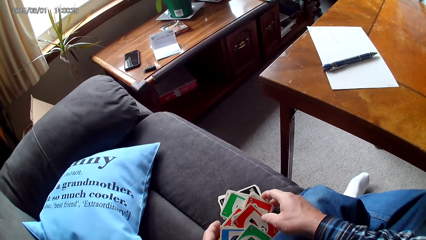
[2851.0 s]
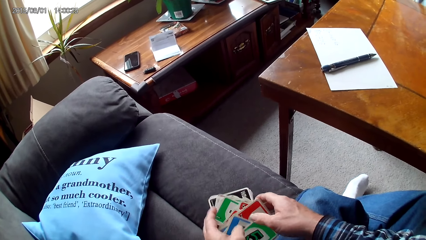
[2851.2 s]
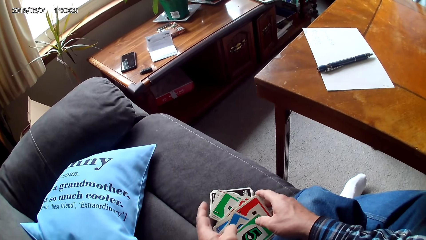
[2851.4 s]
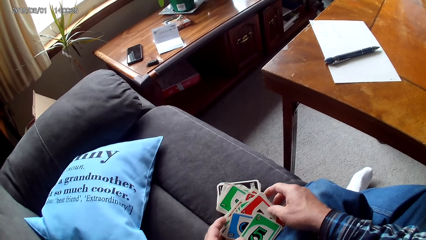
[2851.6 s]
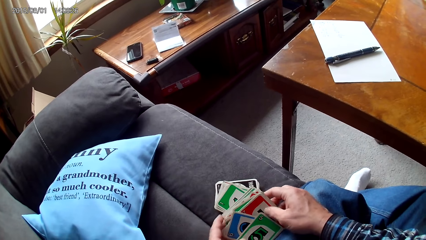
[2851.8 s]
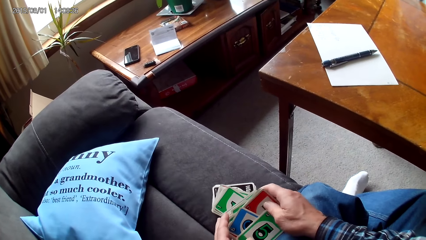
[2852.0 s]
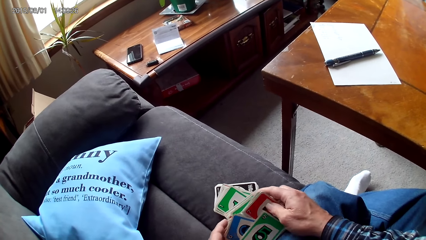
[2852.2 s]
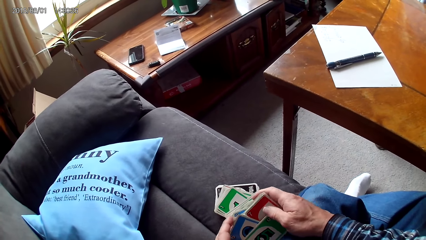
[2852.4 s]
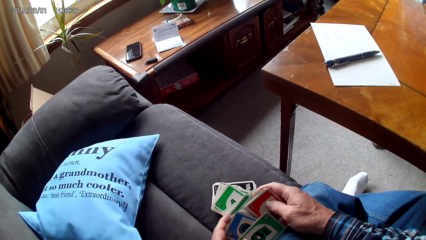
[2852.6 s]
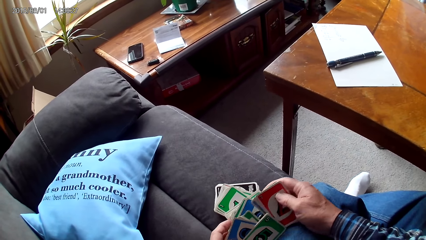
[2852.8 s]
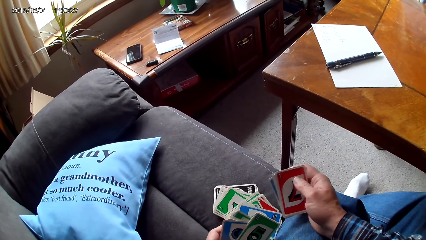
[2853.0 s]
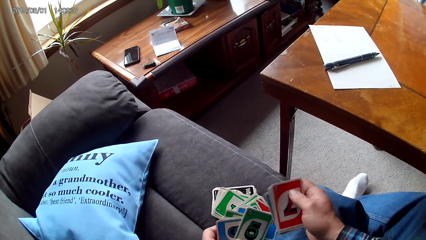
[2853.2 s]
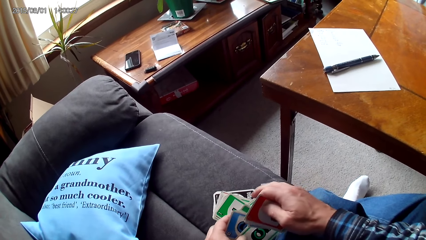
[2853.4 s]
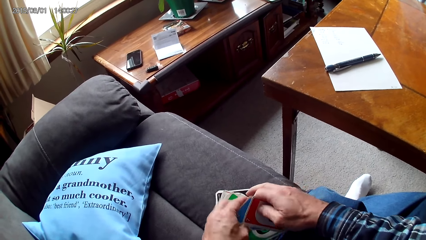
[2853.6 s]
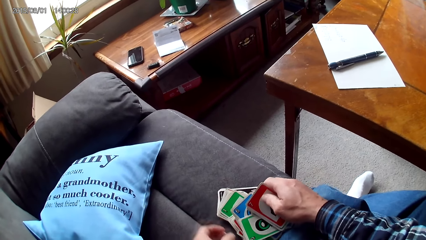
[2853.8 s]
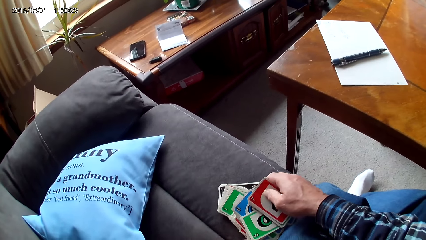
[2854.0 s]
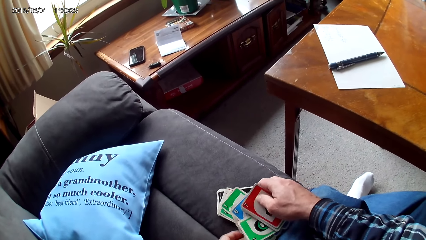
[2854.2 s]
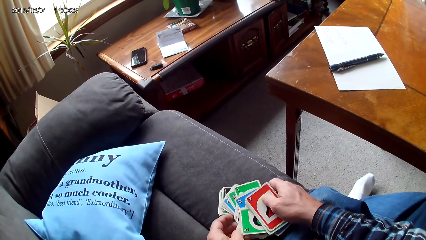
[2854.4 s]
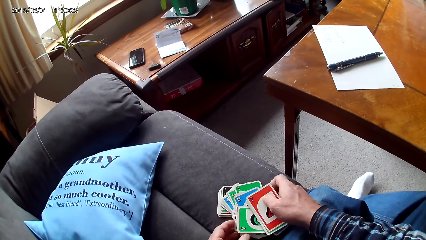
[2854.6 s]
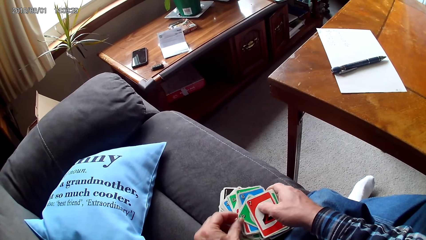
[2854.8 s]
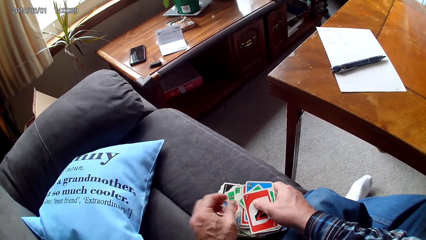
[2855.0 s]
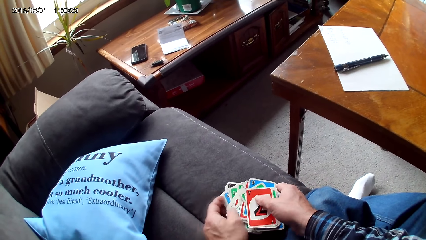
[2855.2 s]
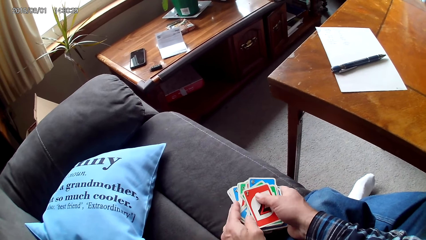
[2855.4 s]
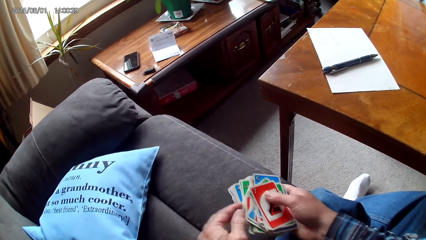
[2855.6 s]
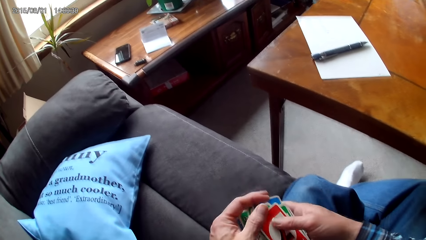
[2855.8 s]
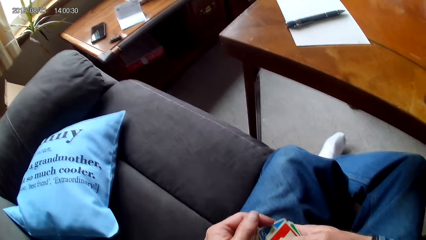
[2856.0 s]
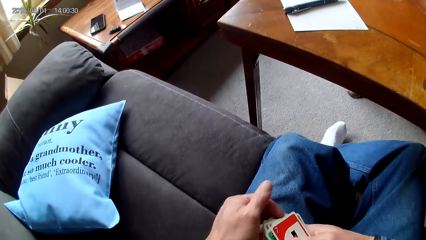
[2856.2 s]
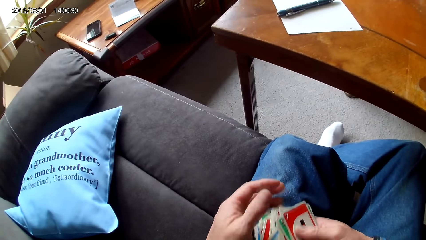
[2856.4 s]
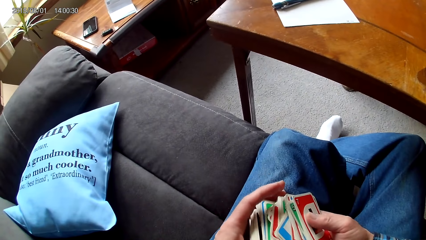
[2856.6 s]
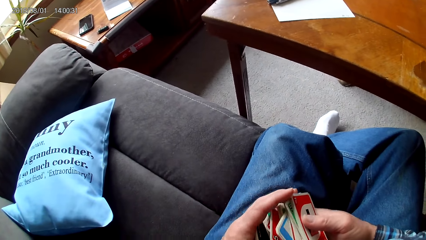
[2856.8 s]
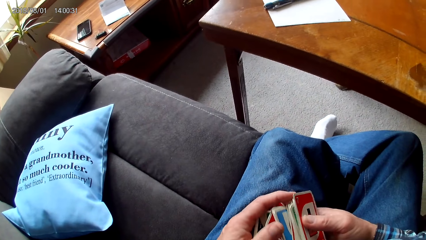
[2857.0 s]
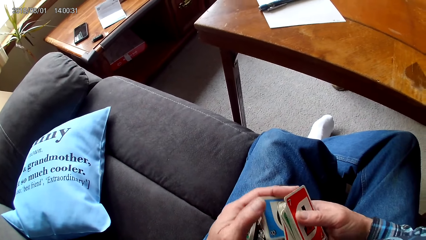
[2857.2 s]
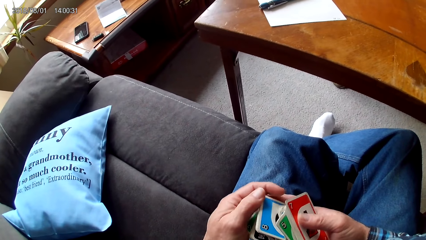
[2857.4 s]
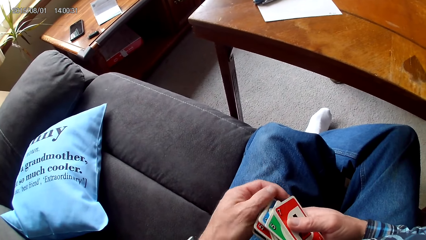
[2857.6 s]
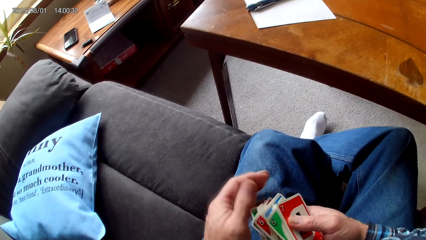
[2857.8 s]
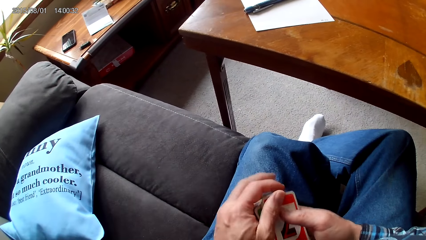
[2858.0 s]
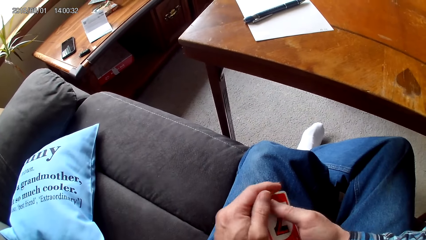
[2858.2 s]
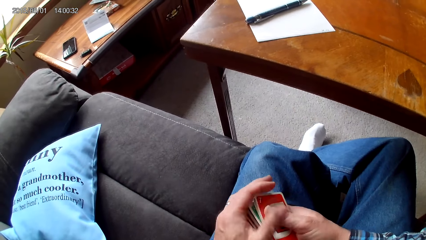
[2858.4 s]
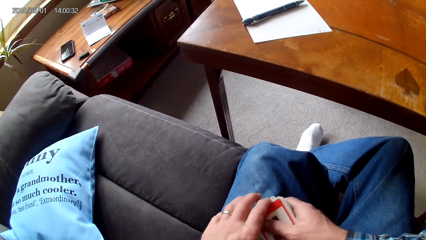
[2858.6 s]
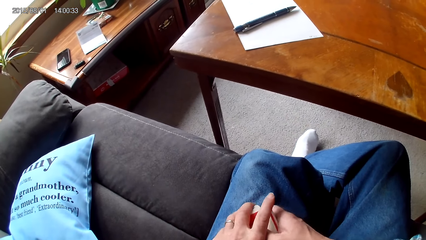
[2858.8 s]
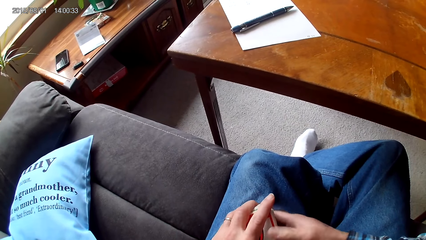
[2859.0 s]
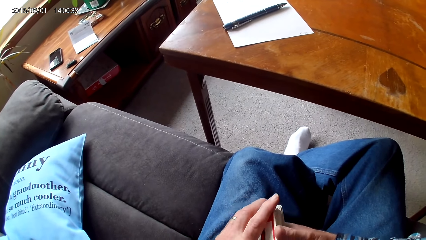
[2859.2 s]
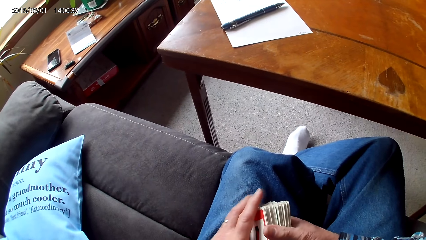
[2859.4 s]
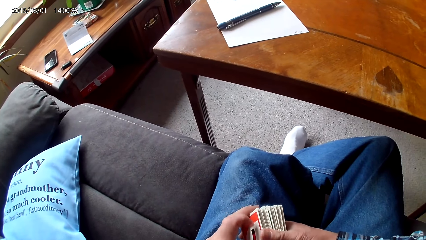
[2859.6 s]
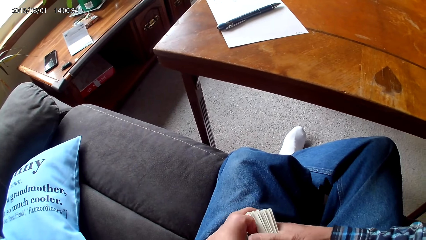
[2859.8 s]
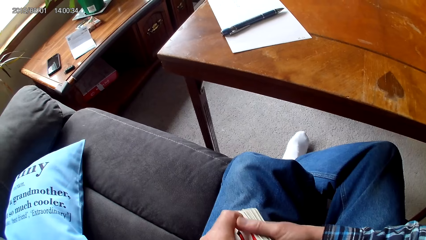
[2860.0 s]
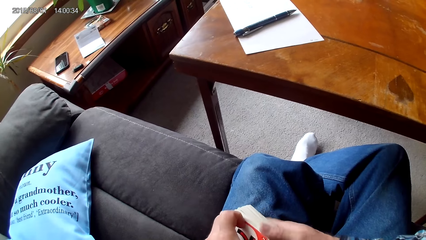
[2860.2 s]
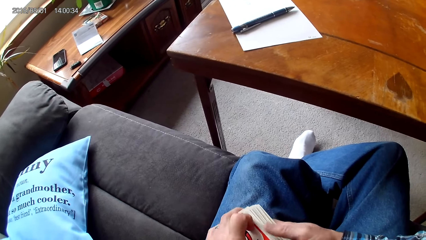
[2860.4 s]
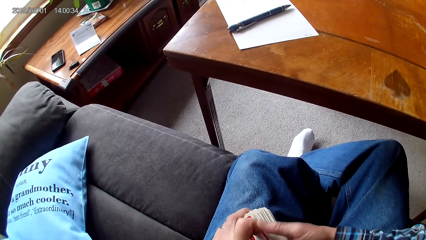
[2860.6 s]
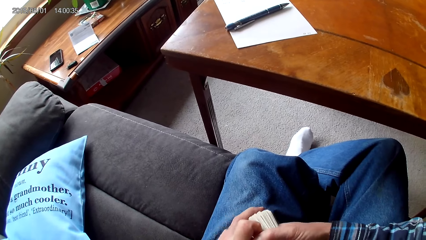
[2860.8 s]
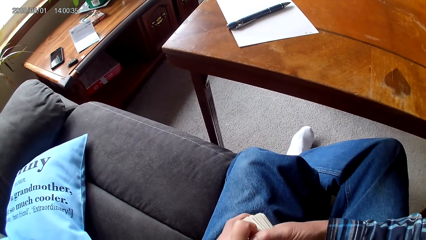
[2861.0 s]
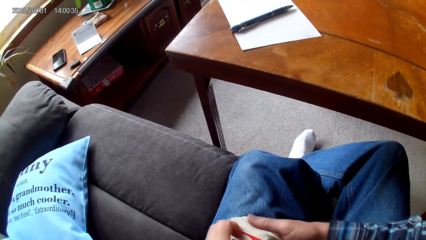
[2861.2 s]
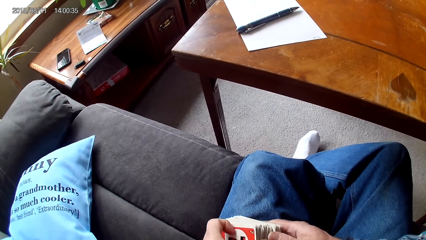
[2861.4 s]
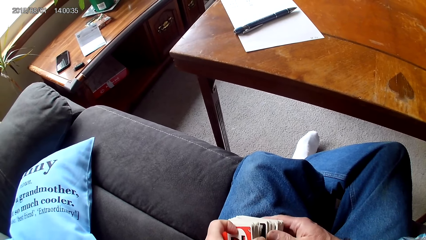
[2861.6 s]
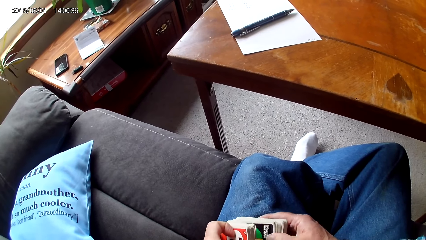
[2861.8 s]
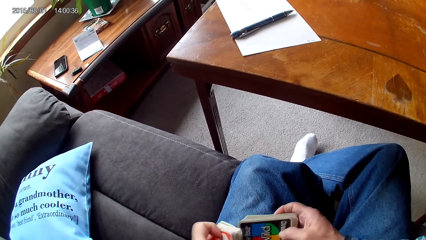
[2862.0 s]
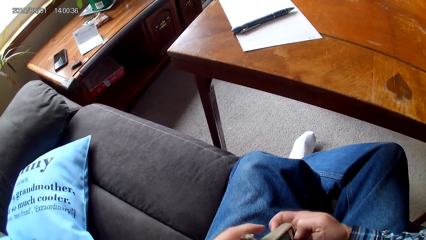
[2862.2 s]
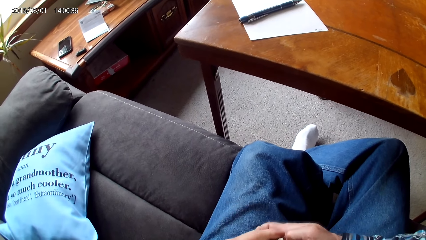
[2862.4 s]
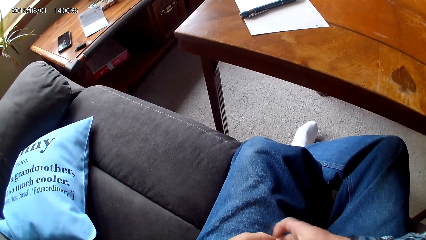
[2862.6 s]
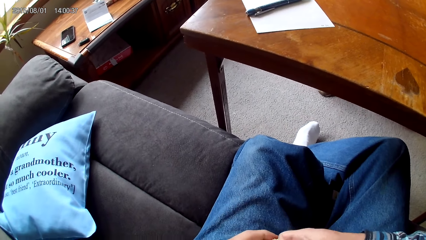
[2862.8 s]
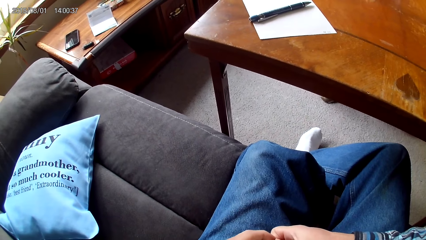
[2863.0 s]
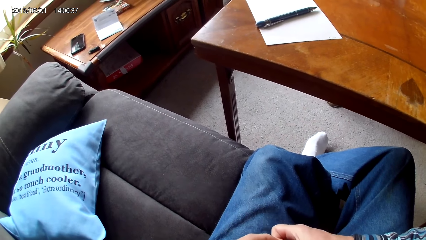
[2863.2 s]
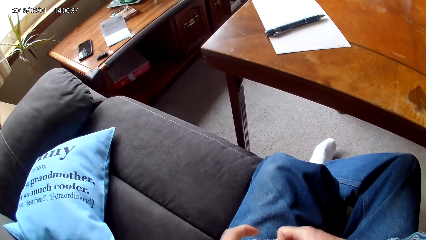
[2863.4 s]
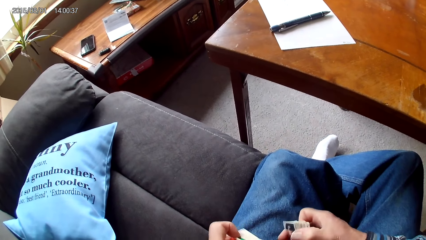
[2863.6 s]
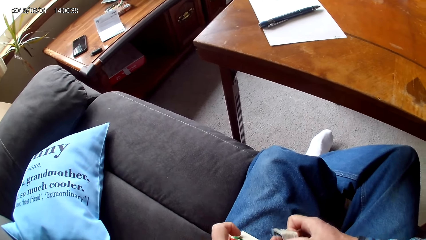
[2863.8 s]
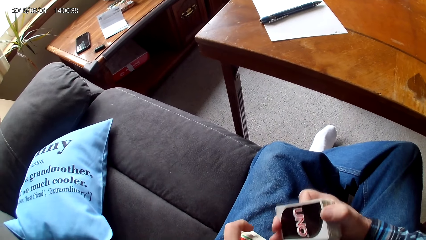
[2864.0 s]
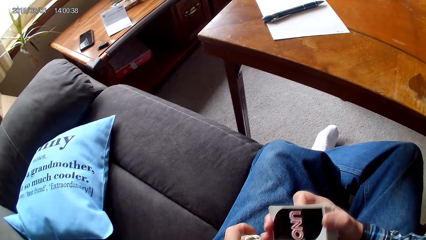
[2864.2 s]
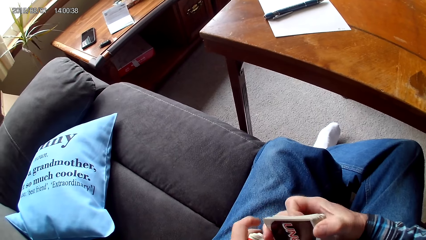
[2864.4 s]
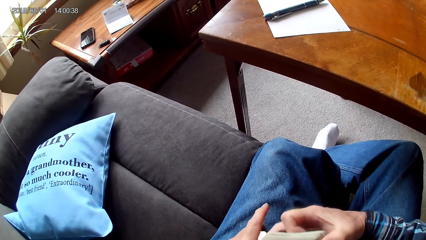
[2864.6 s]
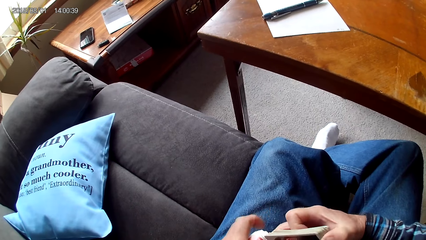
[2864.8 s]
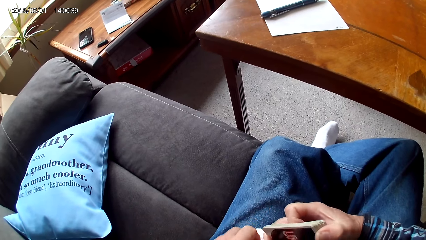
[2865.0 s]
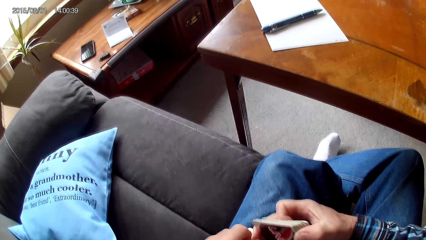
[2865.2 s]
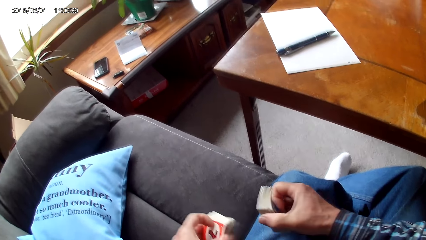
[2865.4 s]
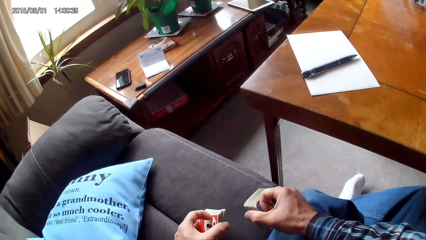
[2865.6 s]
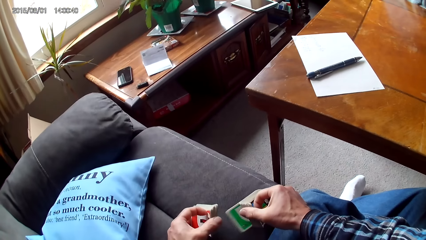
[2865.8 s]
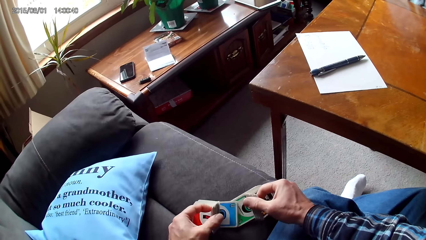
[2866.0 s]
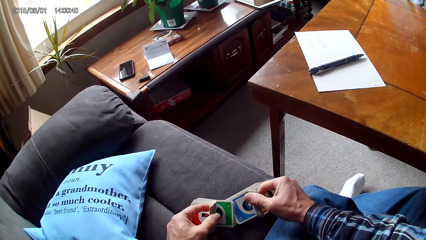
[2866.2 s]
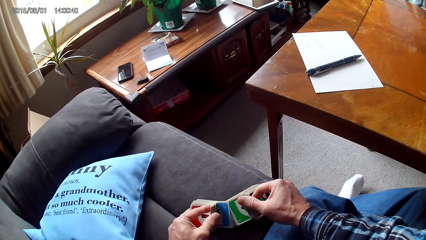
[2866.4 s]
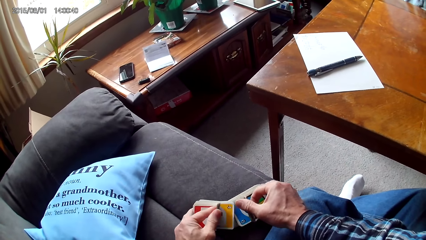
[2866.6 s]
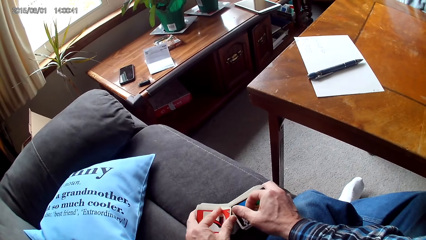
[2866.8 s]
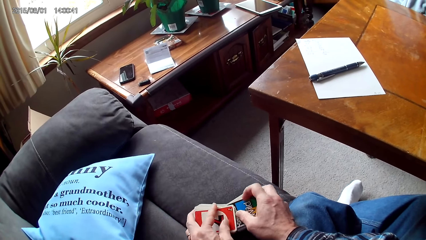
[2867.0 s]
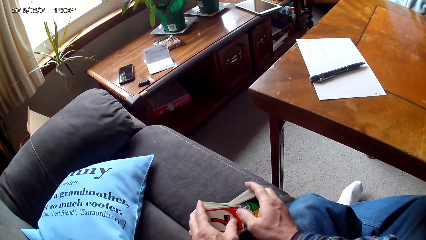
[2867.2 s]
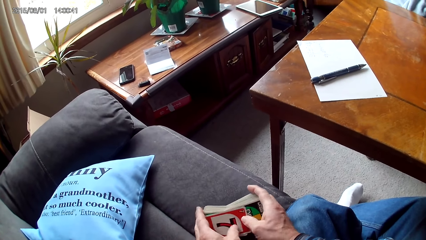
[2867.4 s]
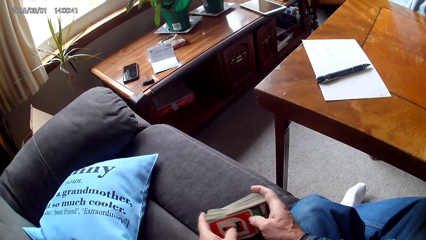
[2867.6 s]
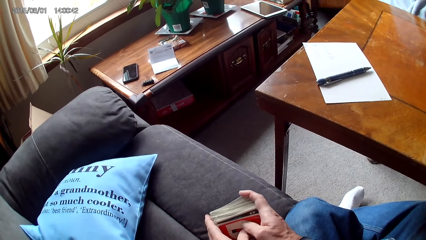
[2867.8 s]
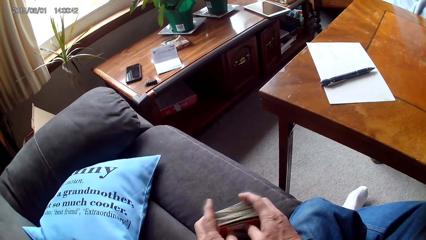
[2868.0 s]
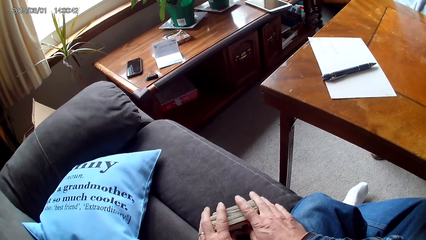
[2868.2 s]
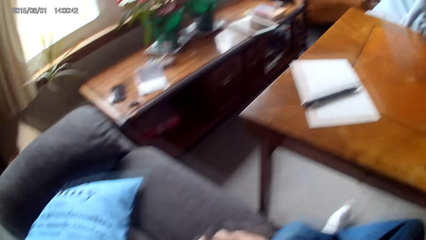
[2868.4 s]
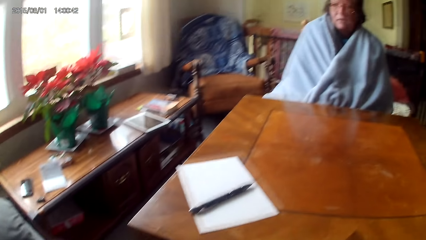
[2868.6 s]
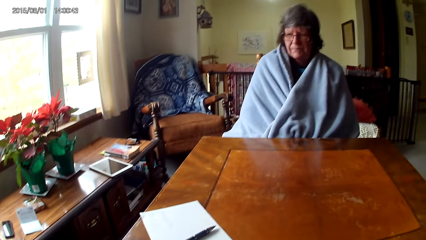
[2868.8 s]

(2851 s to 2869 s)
The camera wearer arranges cards with hands. They pick cards with a hand. They arrange the cards with hands. They separate the cards with hands. They sort the cards on a sofa with hands. They put the cards together.
